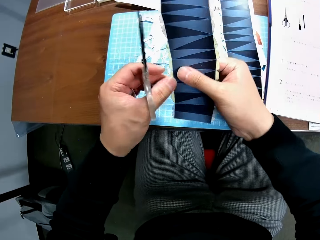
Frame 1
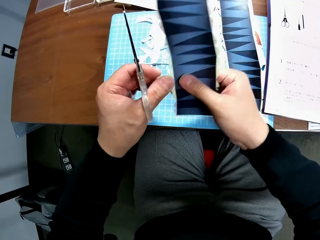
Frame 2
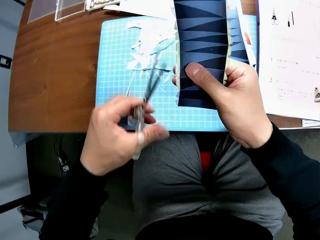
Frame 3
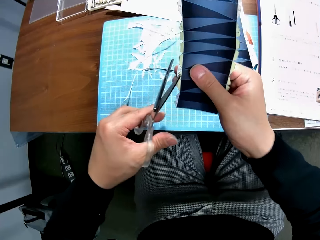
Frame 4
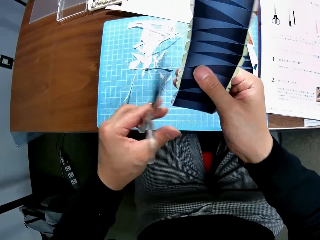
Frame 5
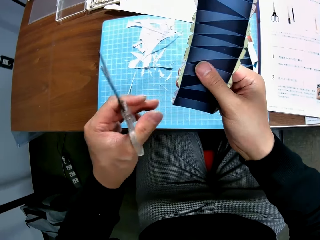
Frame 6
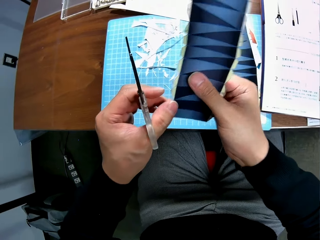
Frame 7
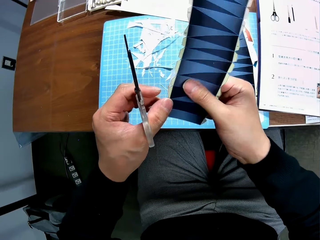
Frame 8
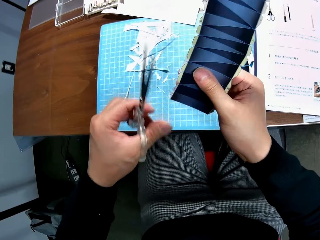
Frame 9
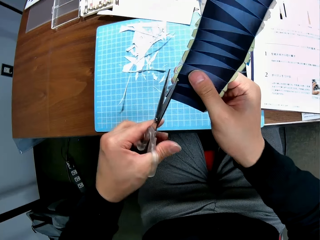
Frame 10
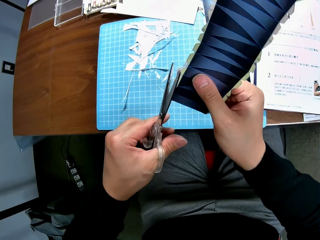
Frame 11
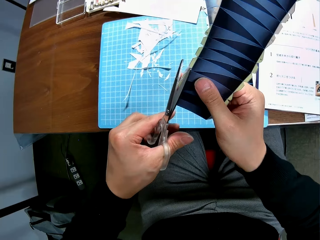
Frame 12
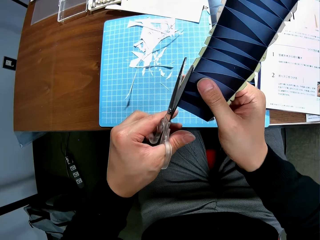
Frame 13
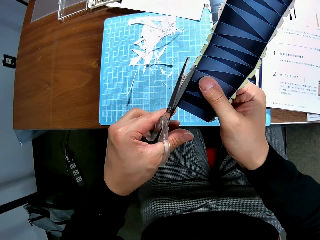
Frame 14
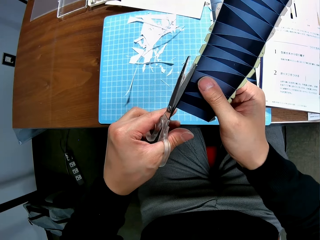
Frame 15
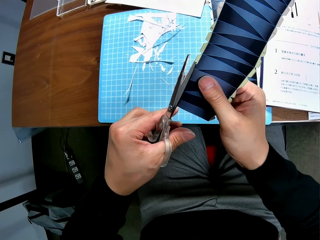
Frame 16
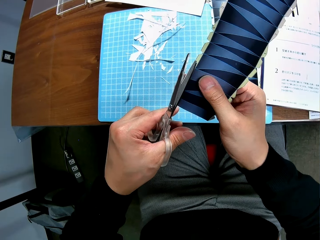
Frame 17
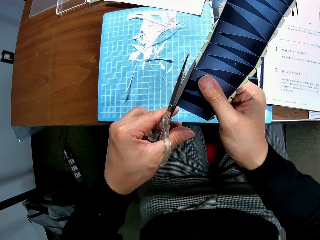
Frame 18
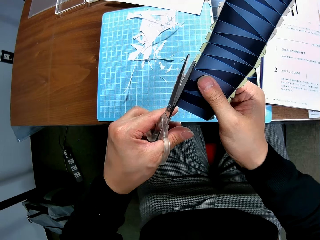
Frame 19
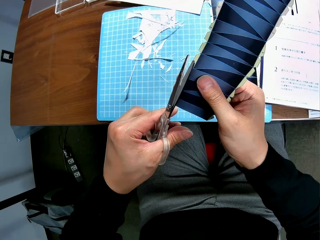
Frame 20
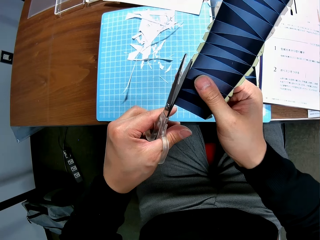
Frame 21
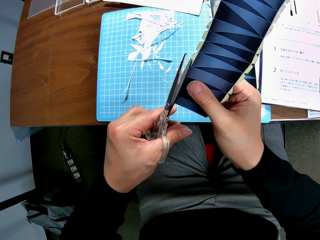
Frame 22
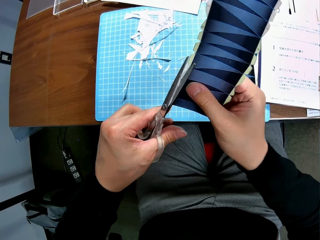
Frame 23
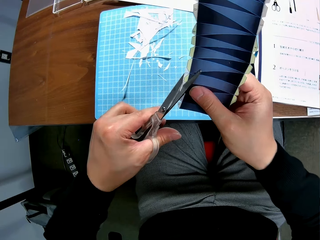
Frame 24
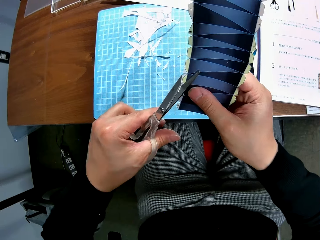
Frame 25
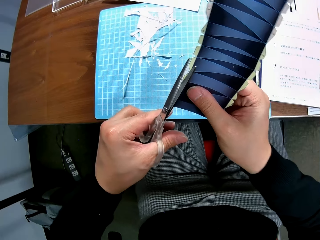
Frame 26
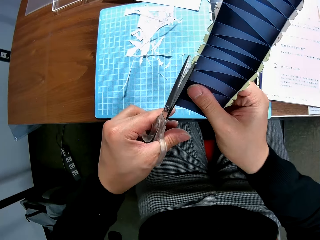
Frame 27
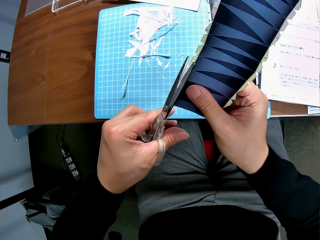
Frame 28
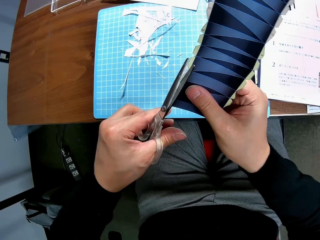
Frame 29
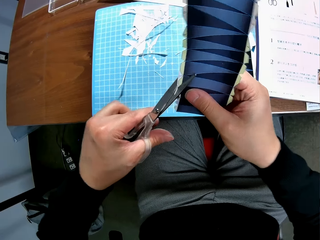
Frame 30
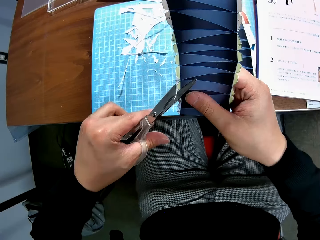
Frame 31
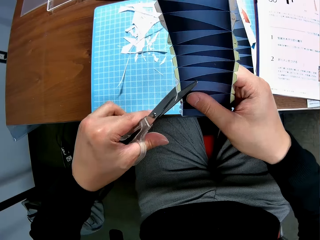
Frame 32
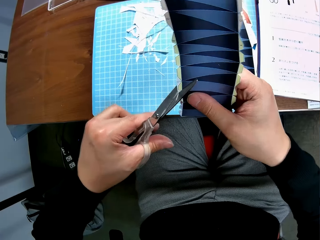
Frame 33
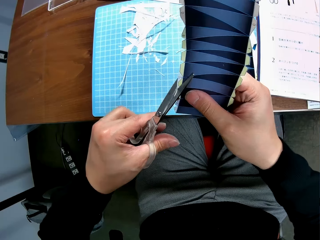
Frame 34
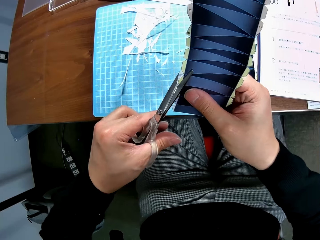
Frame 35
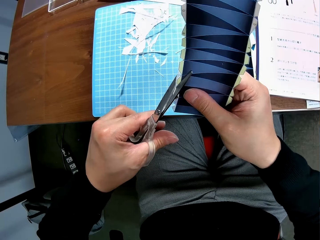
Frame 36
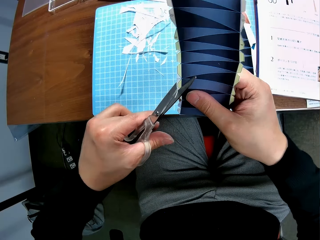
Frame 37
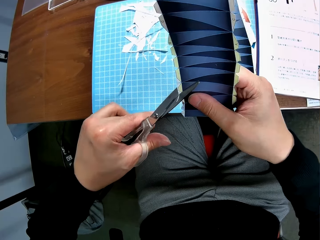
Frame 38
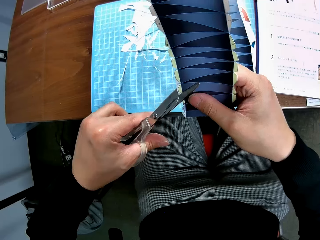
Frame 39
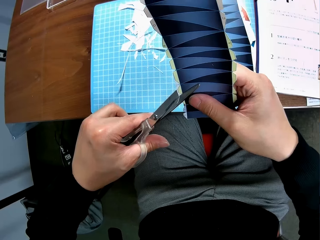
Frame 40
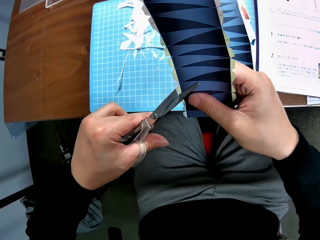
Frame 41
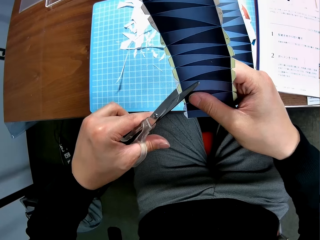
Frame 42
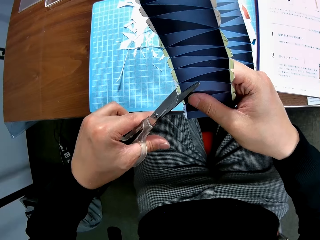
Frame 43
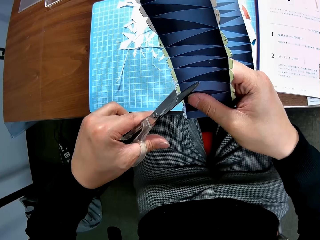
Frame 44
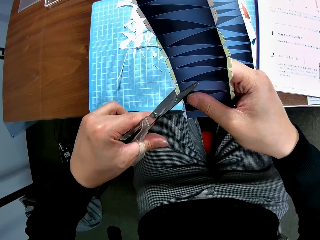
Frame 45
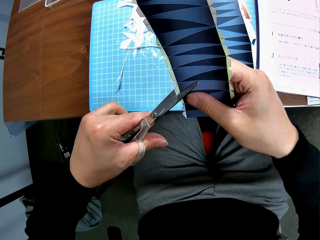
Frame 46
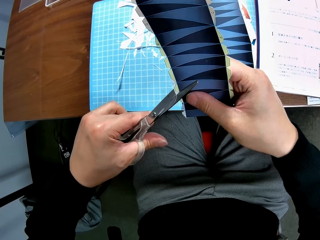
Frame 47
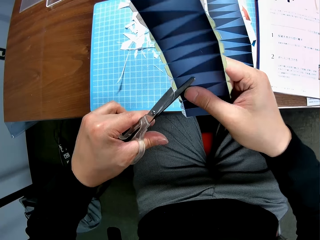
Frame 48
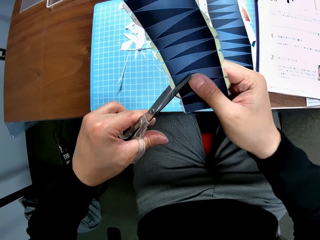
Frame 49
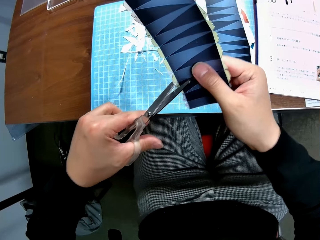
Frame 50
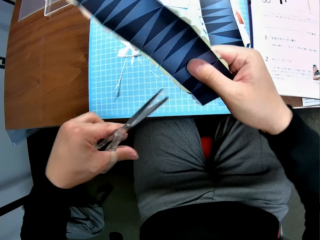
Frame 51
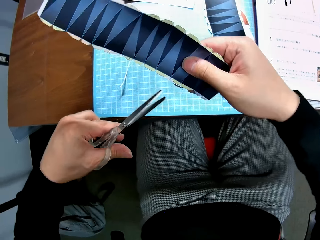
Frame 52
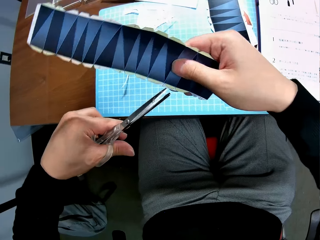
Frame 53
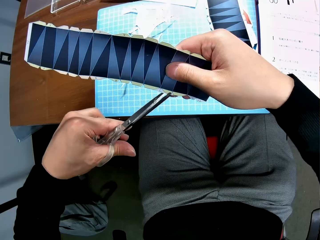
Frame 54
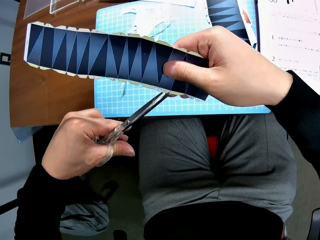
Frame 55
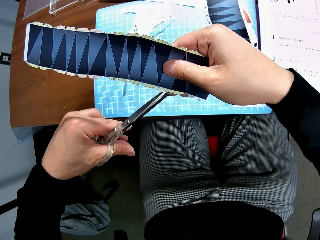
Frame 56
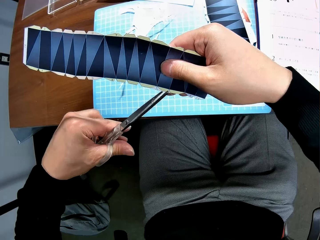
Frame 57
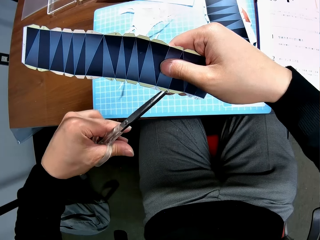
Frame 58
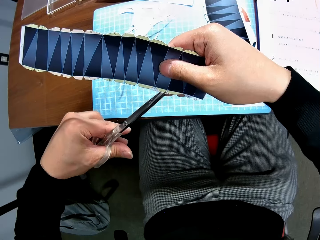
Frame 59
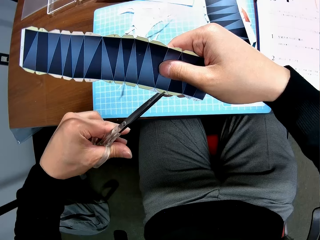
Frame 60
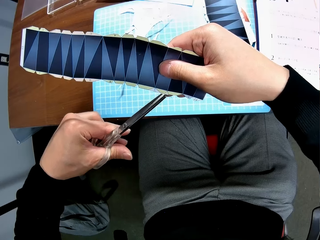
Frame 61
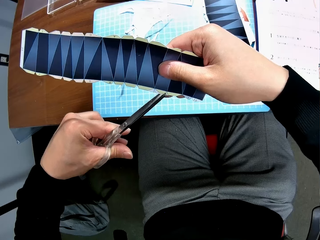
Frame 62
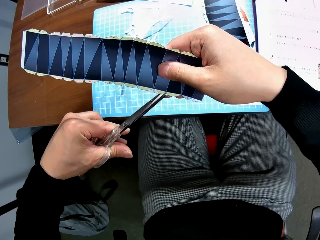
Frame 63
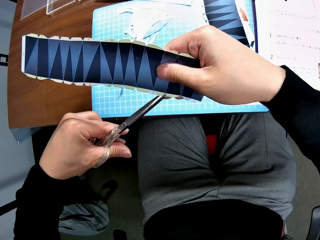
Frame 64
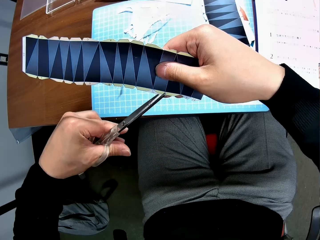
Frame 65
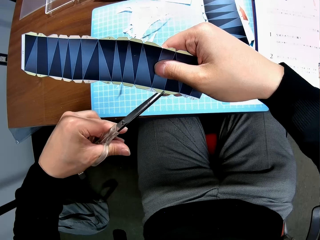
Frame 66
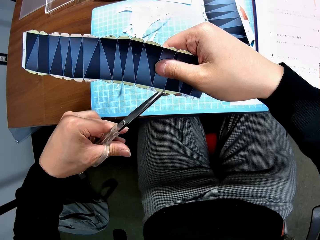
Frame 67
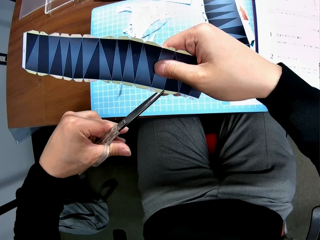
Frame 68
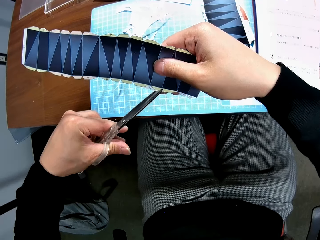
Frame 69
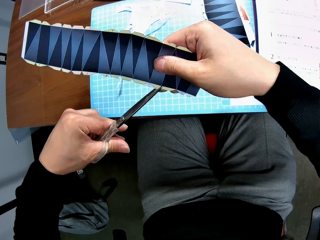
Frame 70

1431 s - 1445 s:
The camera wearer drops the cut-out piece of paper on top of the file on the table. He adjusts the paper. He holds the bond paper with both hands. He removes his left hand from the bond paper. He cuts the edge of the bond paper with the scissors in his left hand. He turns the bond paper with his right hand. He cuts the edge of the bond paper with the scissors in his left hand.

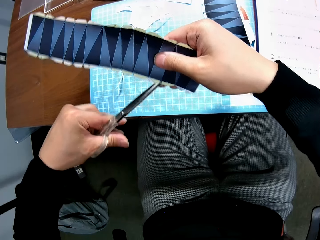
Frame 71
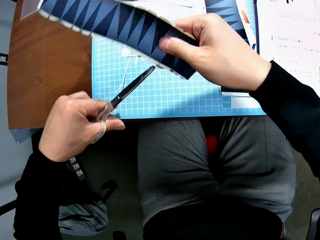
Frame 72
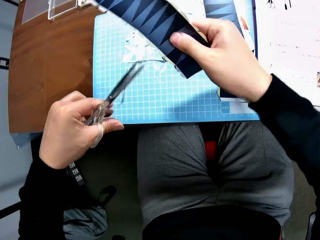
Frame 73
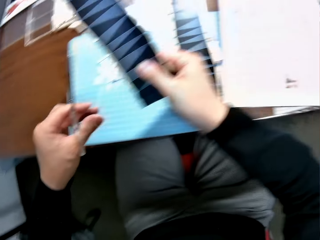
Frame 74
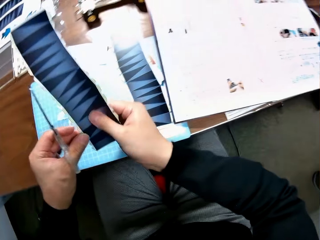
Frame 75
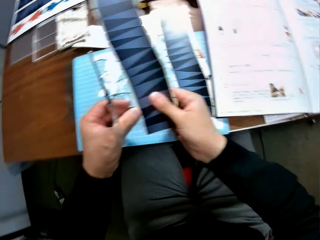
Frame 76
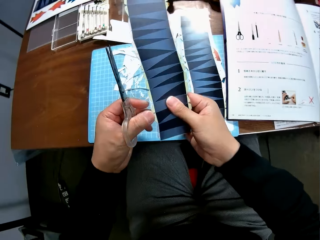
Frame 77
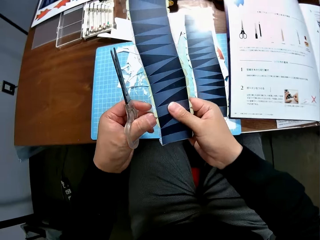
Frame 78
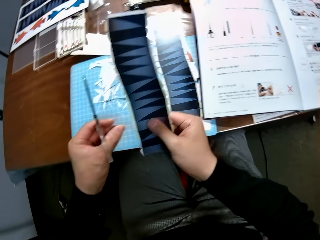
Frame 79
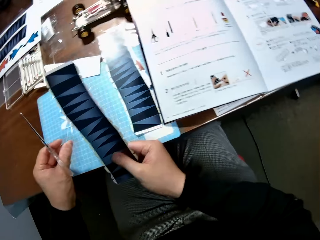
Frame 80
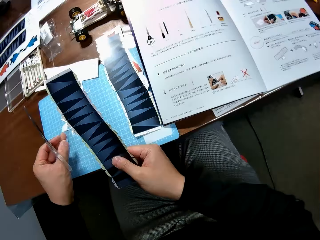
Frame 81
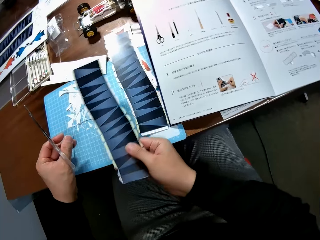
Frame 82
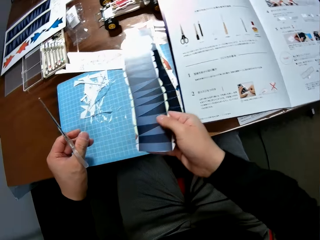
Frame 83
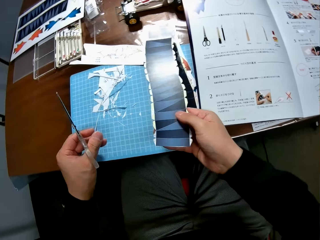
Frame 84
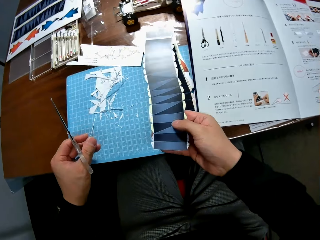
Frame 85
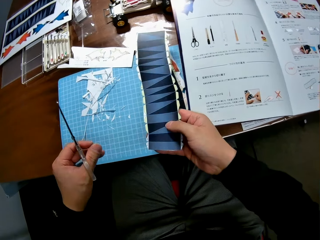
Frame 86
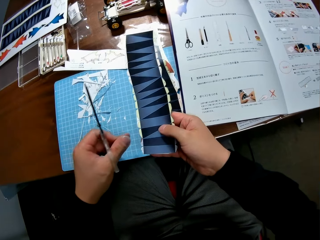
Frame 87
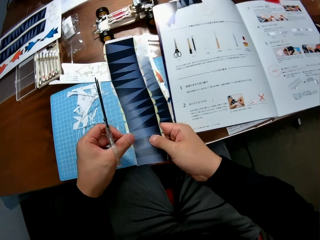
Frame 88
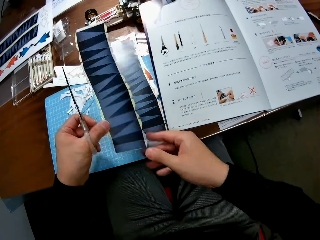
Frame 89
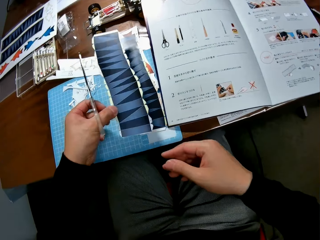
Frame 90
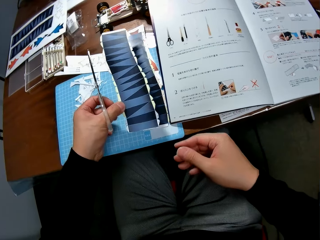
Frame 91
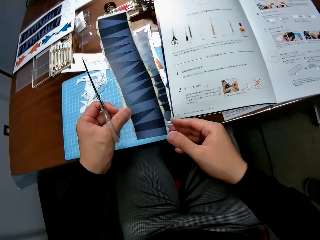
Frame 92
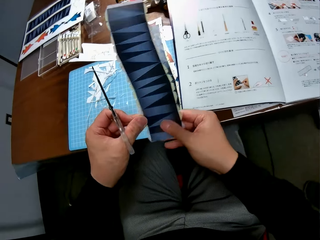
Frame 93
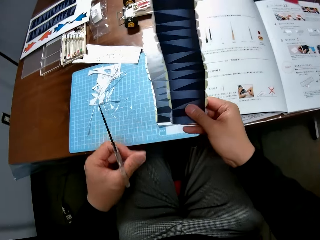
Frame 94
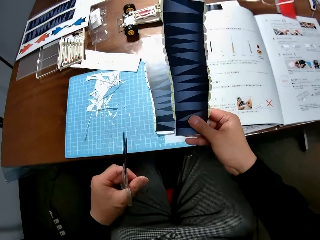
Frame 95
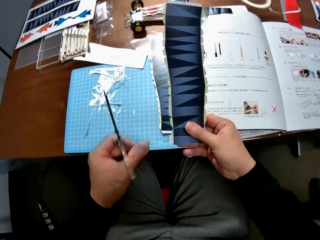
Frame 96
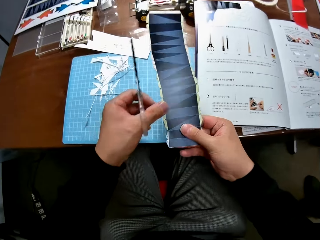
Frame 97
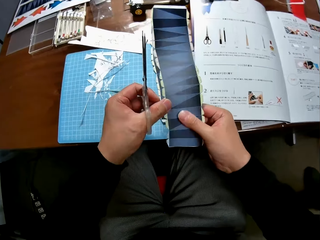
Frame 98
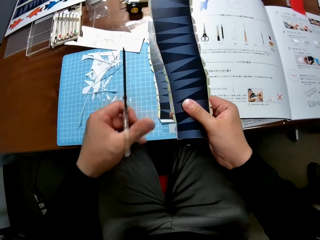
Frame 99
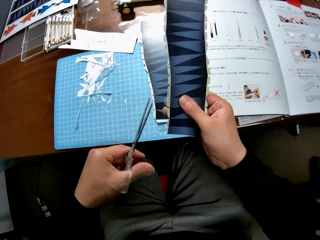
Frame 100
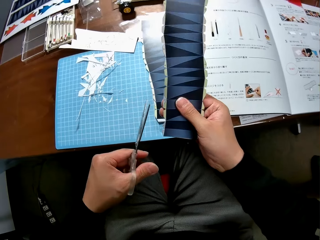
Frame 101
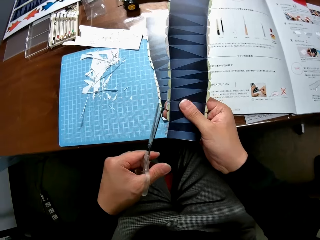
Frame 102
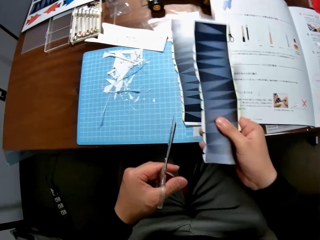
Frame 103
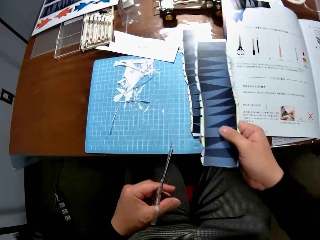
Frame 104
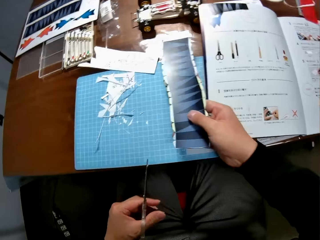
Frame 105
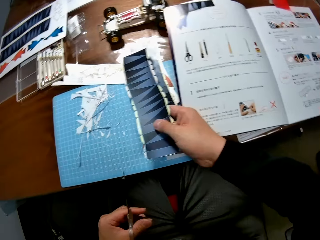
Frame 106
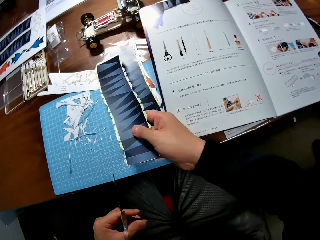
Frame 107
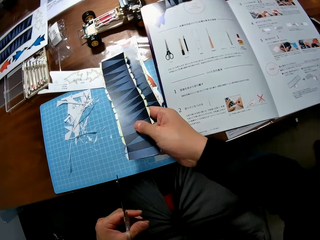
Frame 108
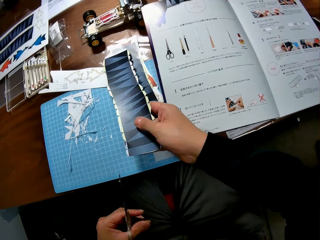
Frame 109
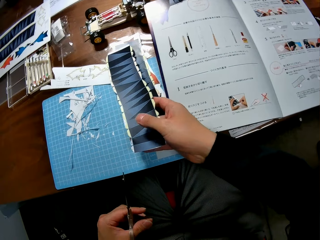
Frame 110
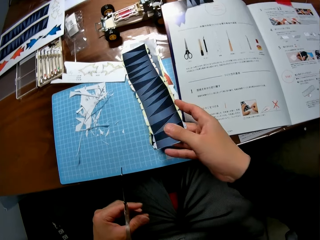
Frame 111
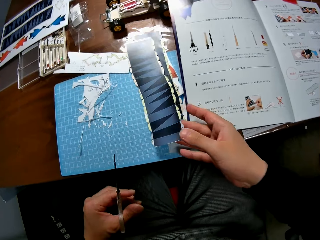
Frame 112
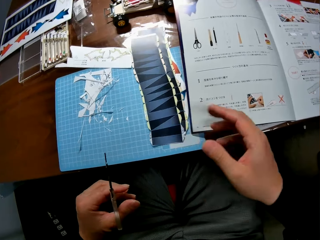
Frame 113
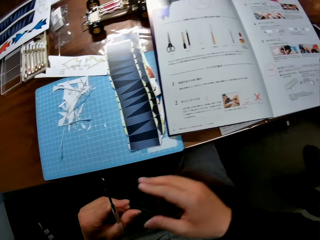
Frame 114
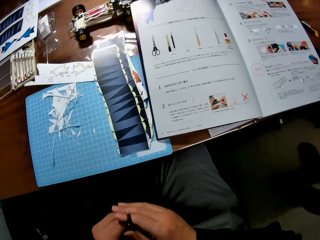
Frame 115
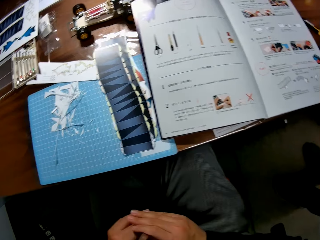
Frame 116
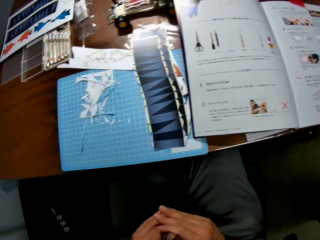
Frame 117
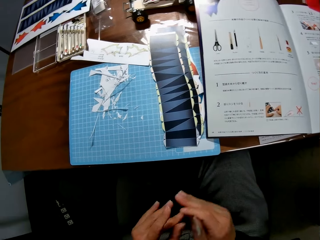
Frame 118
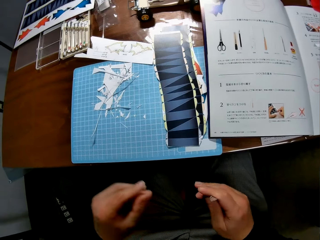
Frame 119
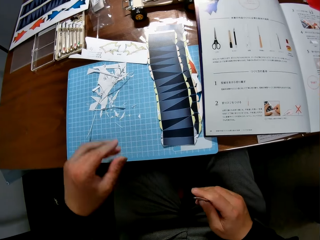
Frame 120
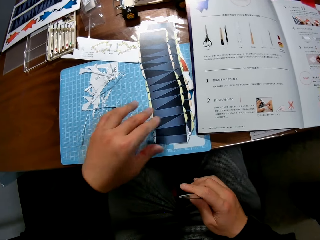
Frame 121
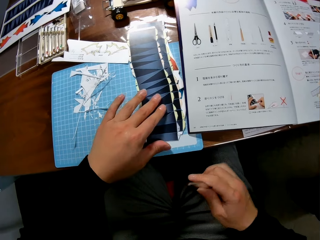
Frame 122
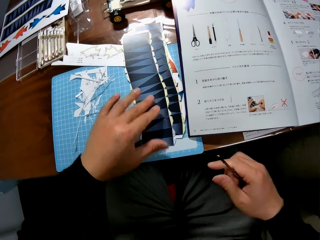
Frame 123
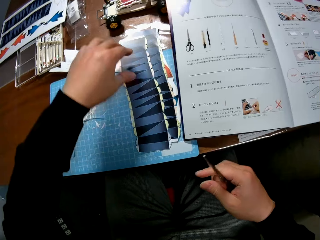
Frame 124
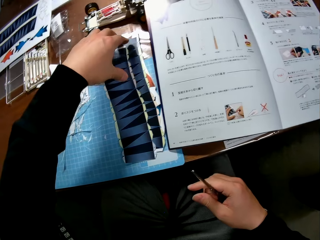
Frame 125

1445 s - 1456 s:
The camera wearer drops the cut-out piece of paper on top of the file on the table. He removes the cut-out paper from the bond paper with his left hand. He drops the cut-out piece of paper on top of the file on the table. He passes the bond paper to his left hand. He holds the paper with his left hand. He holds the paper with his right hand. A person stands beside the camera wearer. The camera wearer passes the bond paper to his right hand. He places the scissors close to the bond paper. He drops the bond paper on the top of another bond paper on the table. He passes the scissors to his right hand. He holds the scissors with his right hand. He picks up the bond papers from the table with his left hand.
